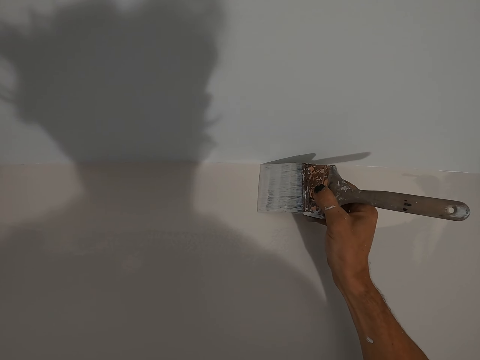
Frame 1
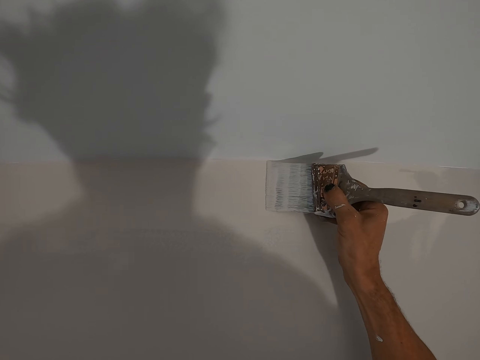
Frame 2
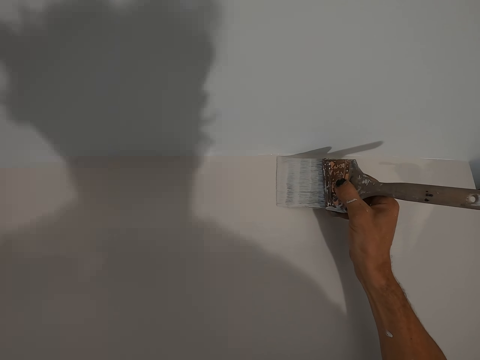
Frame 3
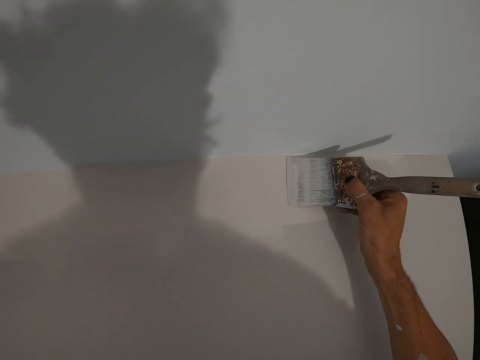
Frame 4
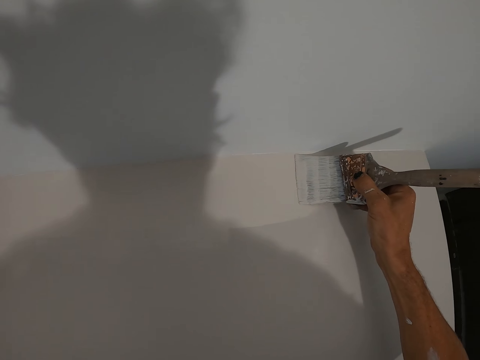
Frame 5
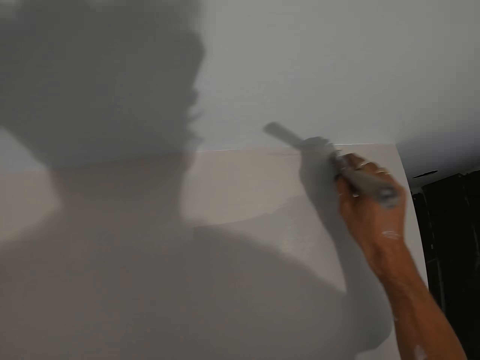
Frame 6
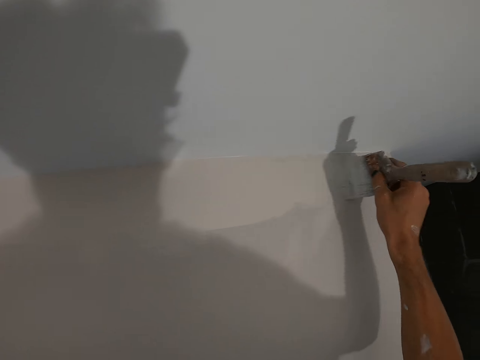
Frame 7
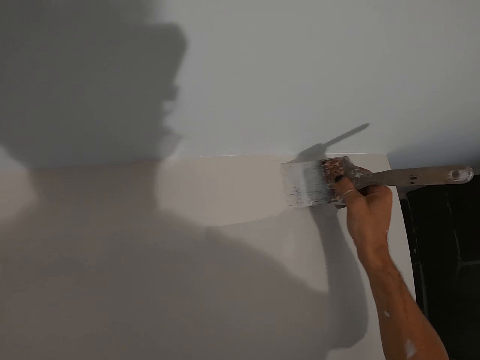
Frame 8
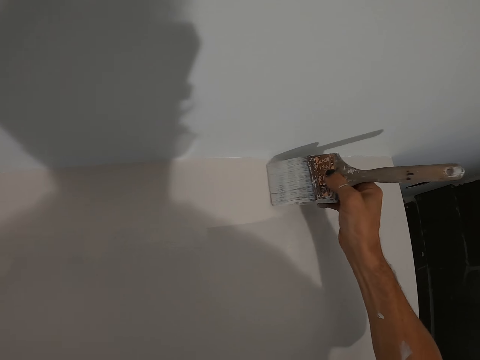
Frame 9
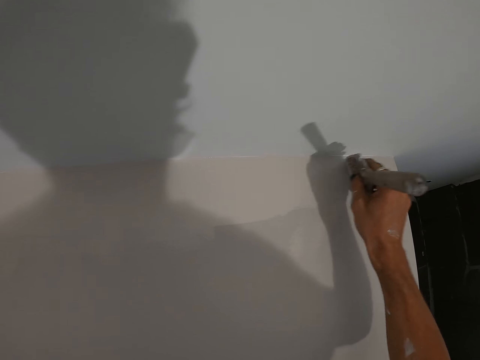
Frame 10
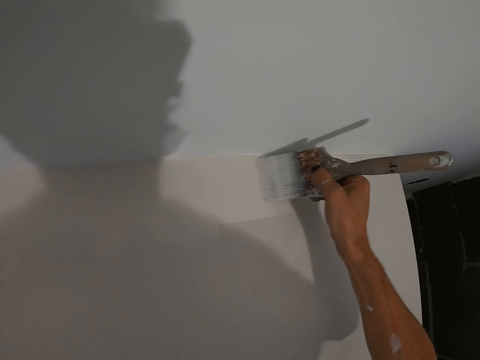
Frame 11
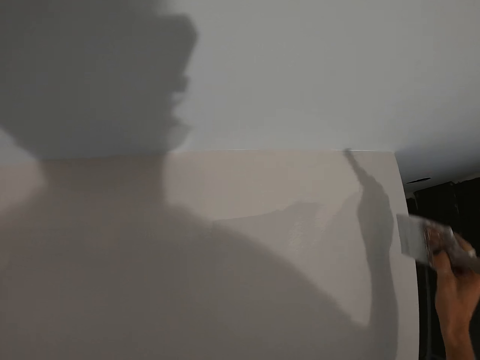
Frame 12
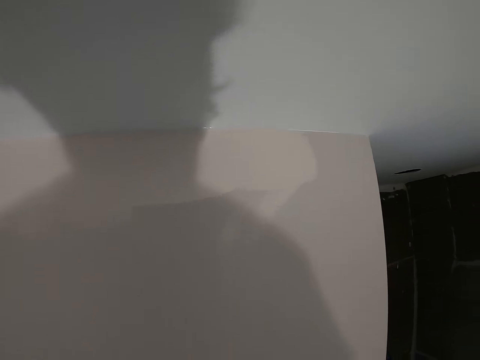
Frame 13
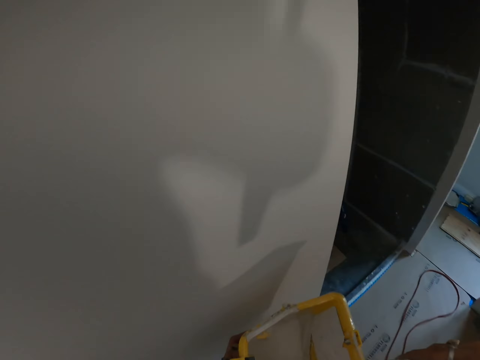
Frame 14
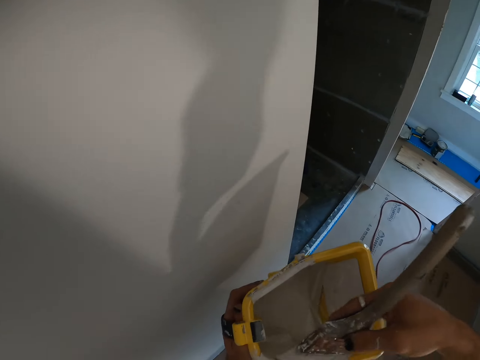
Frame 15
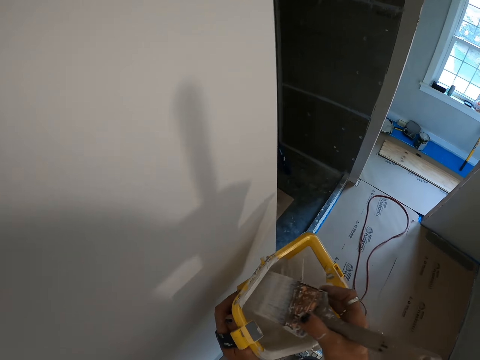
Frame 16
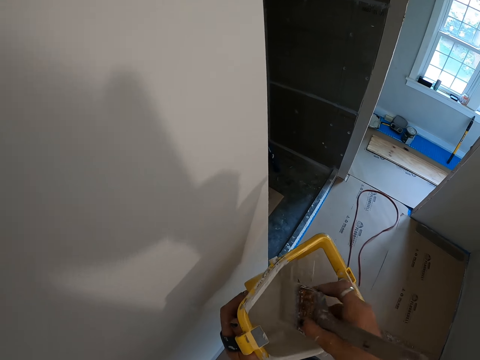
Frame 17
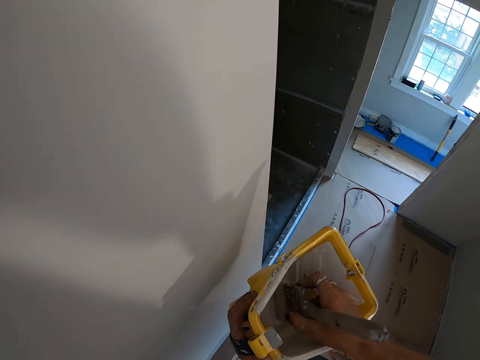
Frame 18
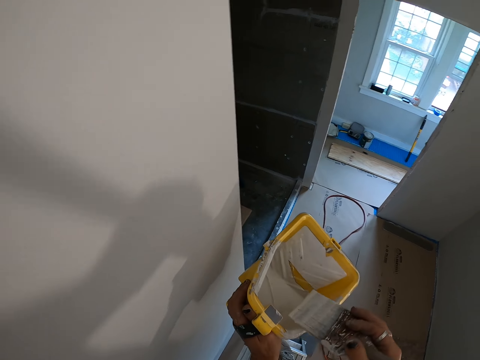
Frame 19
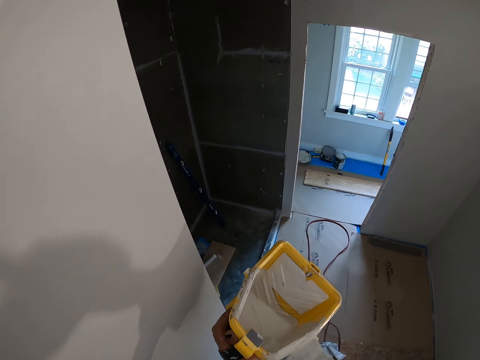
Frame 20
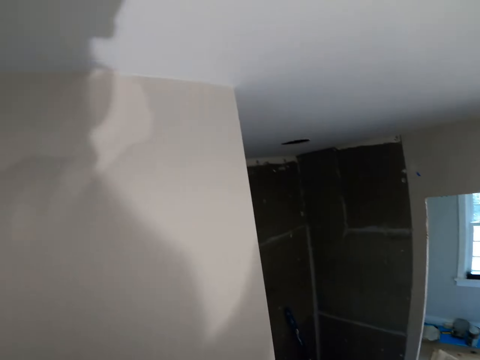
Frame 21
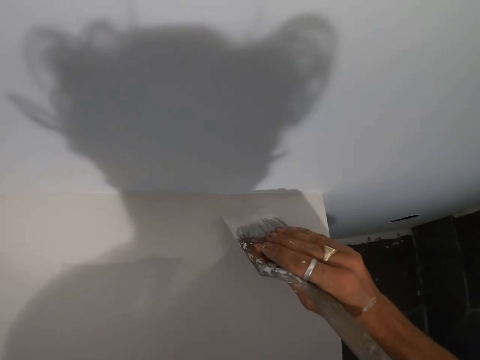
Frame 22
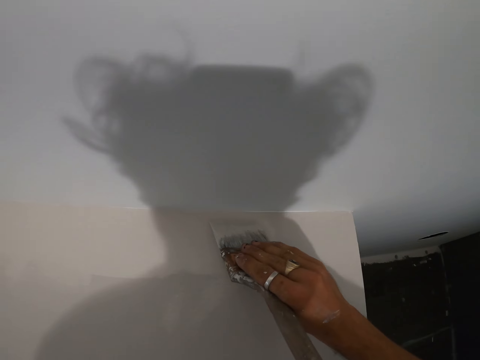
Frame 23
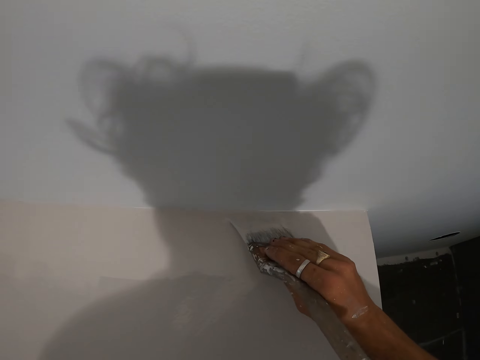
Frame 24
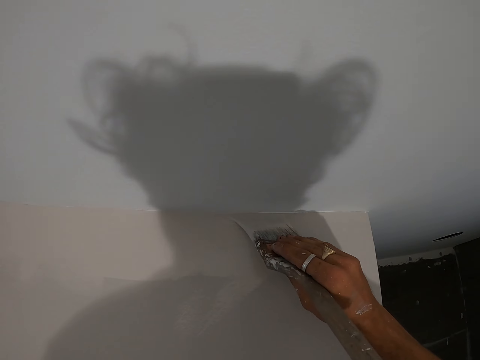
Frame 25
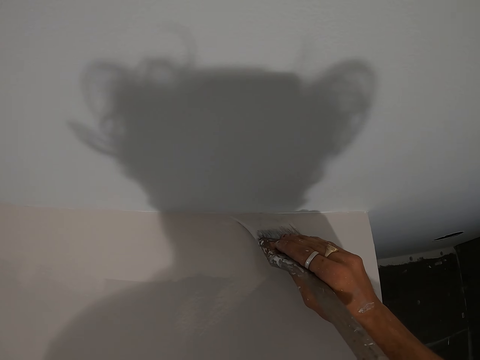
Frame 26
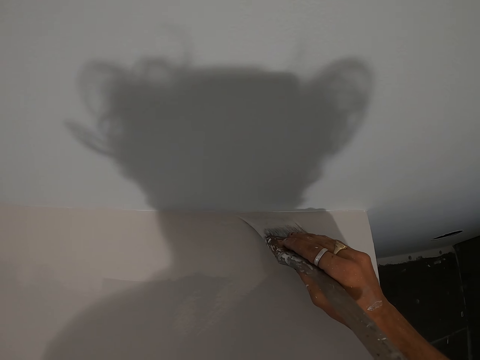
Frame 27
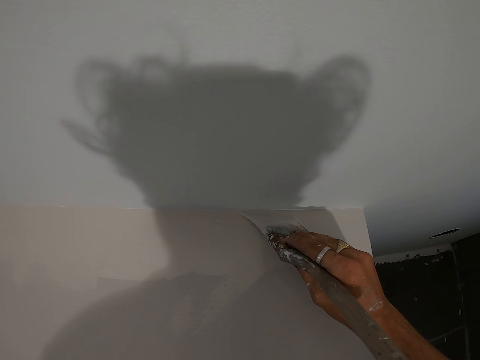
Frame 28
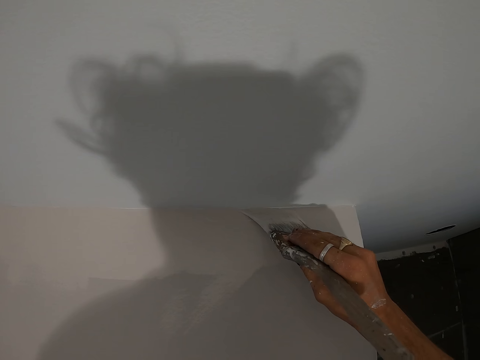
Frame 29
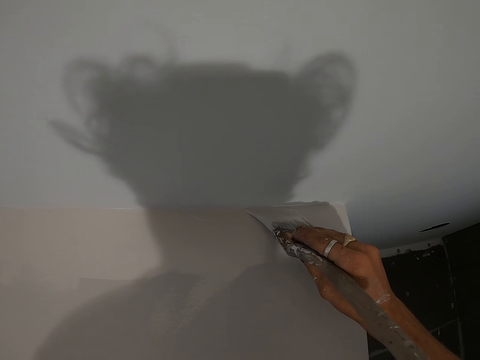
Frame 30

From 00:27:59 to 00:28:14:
The camera wearer dips the paint brush in the paint bucket. They wipe the excess paint on the paint bucket. They paint the wall with the paint brush.

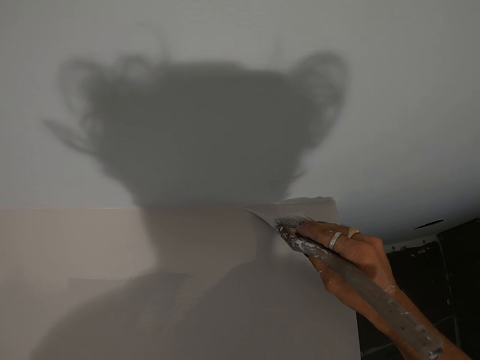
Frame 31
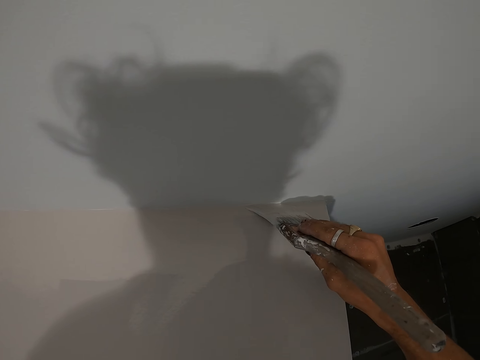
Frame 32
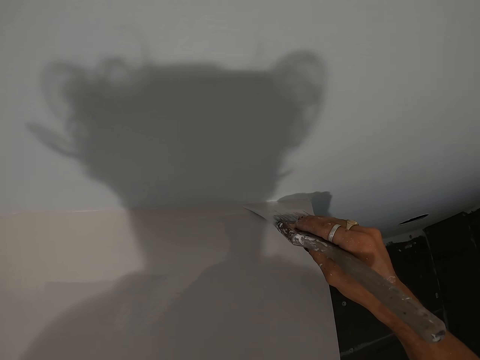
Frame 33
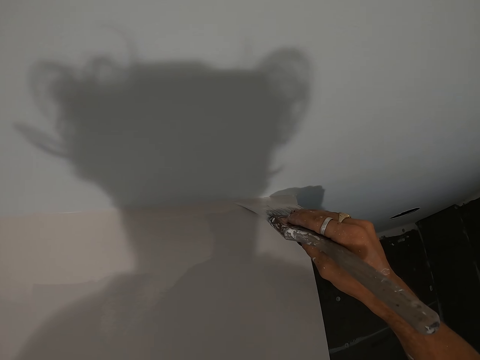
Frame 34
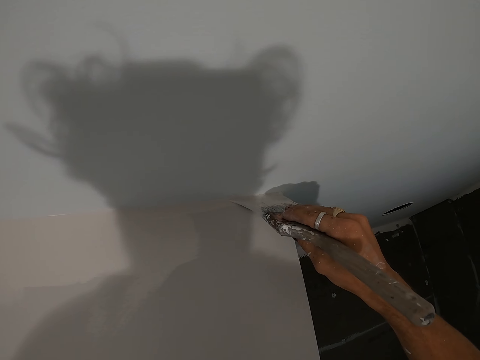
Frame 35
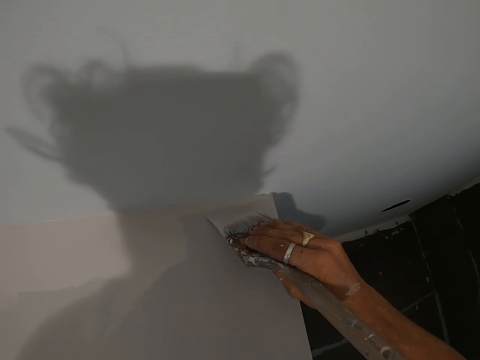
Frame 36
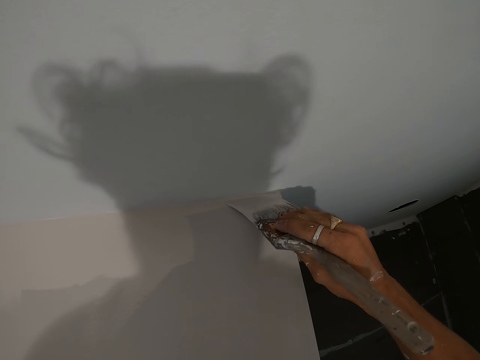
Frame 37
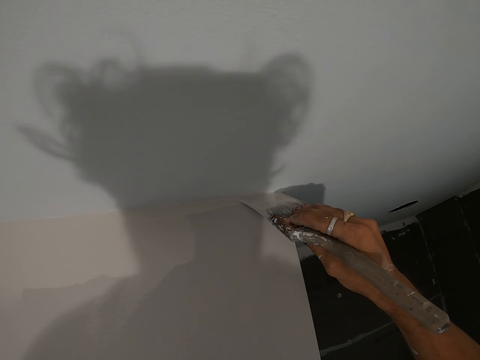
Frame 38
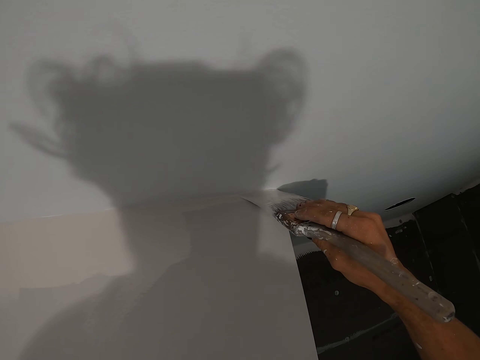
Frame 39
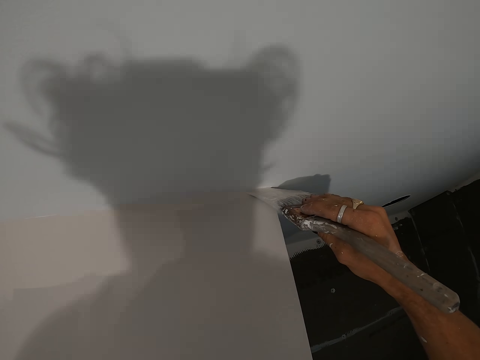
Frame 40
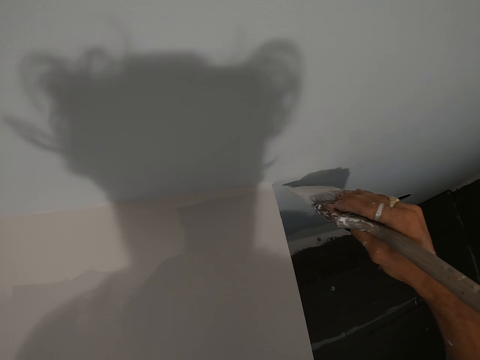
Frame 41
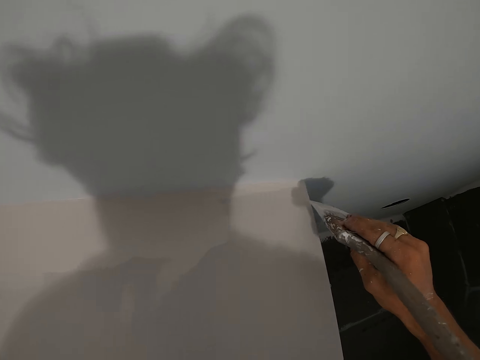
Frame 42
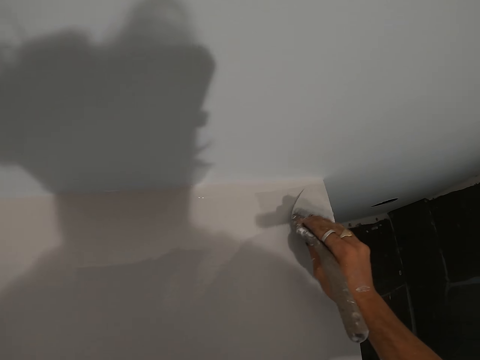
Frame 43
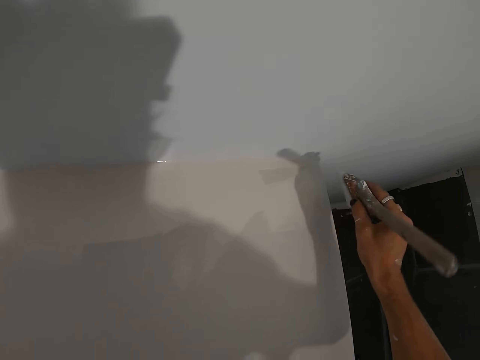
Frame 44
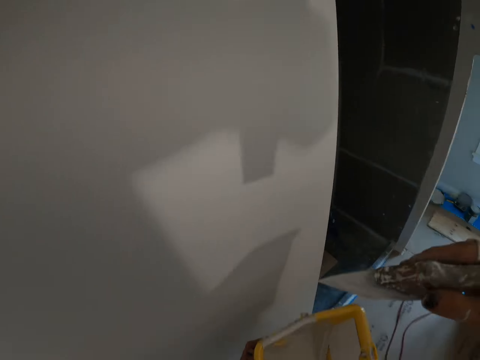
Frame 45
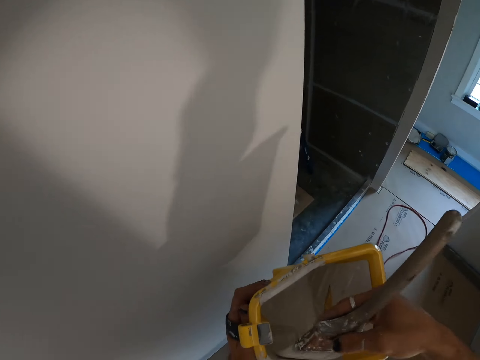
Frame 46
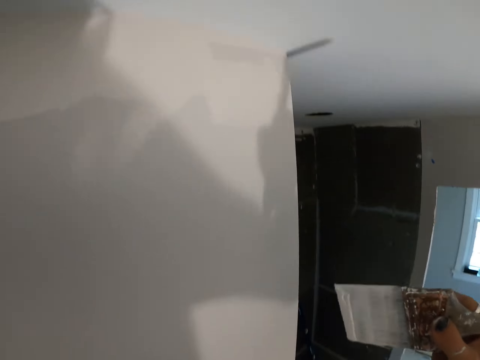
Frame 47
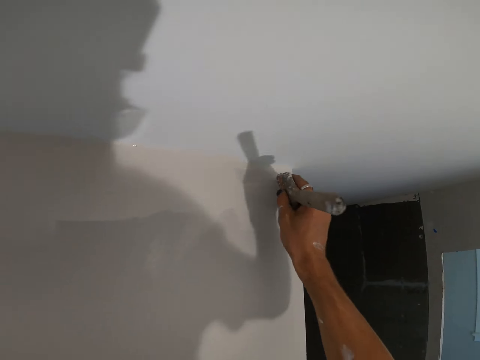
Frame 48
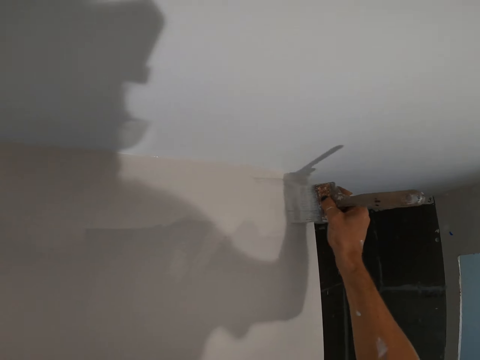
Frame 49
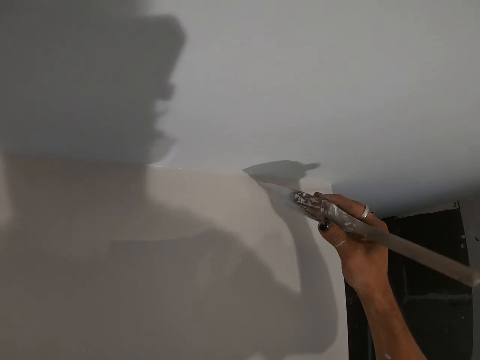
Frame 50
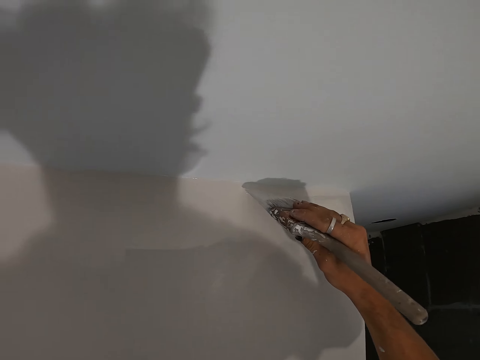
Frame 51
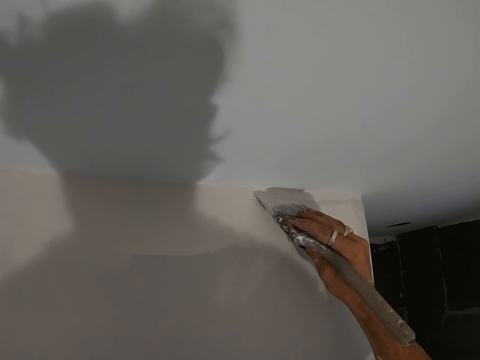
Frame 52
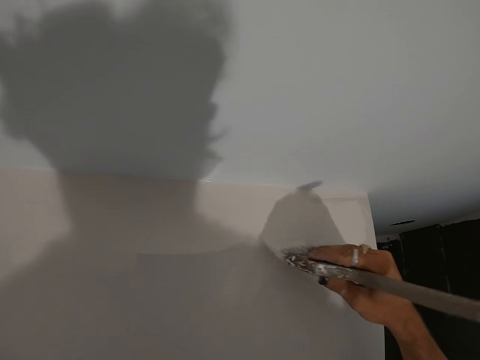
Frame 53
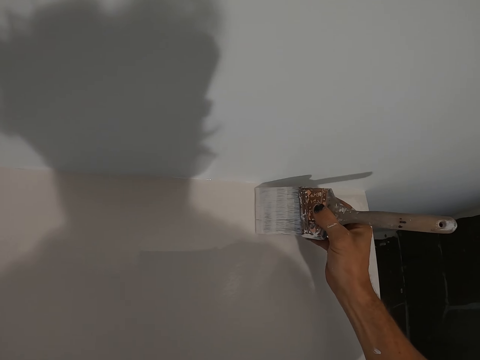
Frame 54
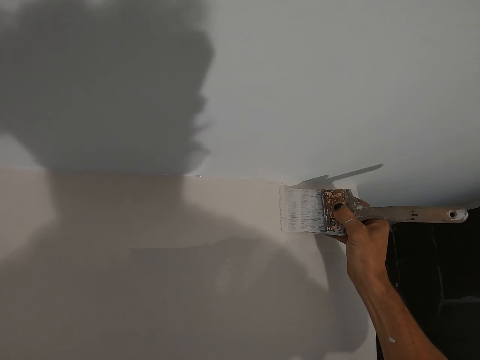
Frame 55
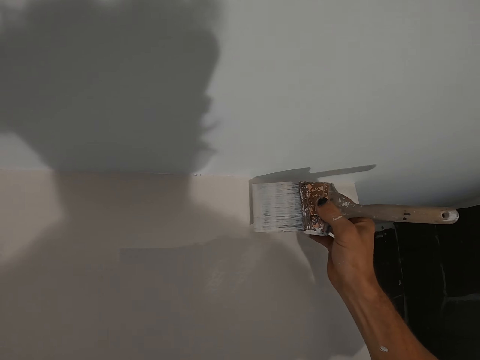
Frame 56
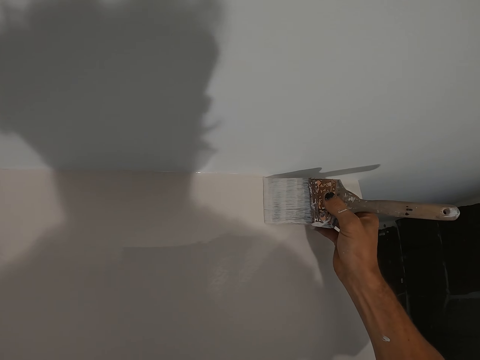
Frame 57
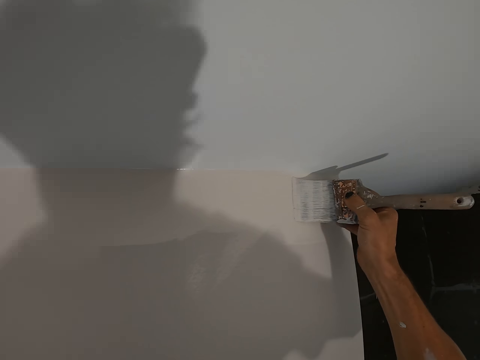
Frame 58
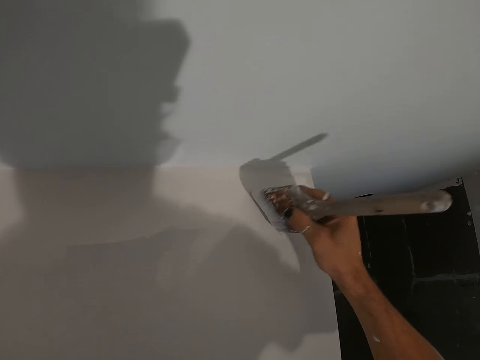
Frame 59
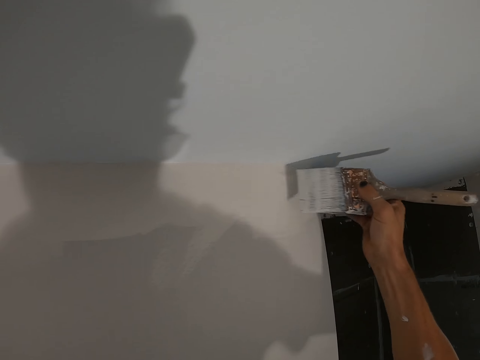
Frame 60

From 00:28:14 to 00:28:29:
The camera wearer dips the paint brush in the paint bucket. They paint the wall with the paint brush.
